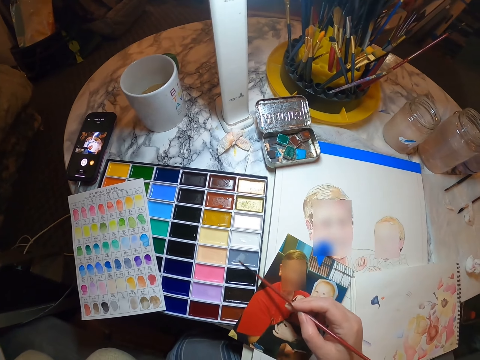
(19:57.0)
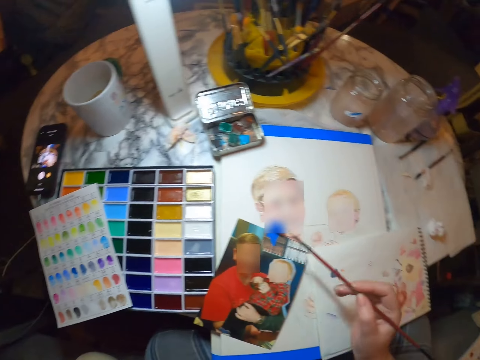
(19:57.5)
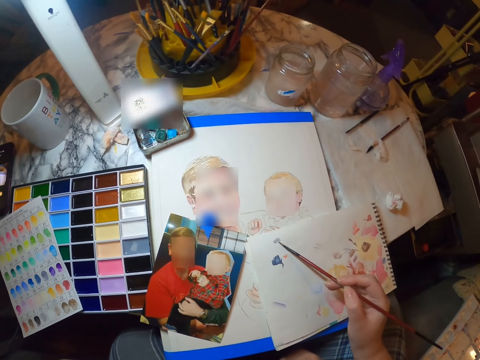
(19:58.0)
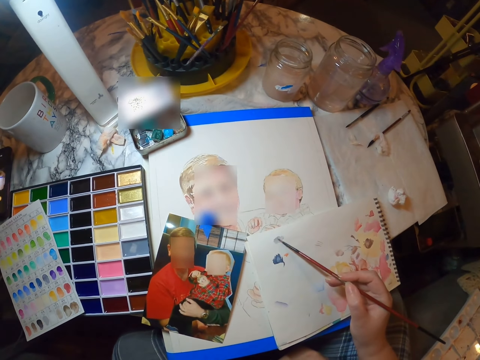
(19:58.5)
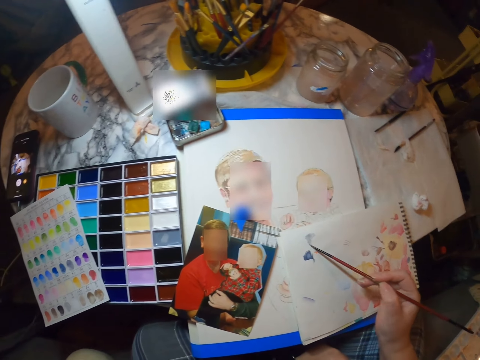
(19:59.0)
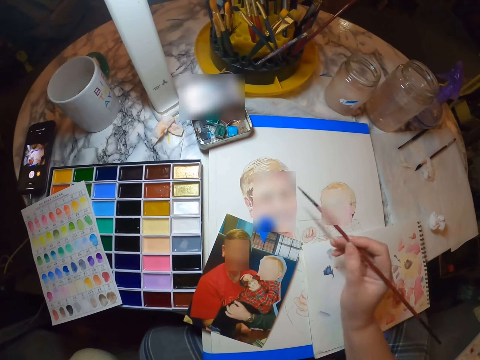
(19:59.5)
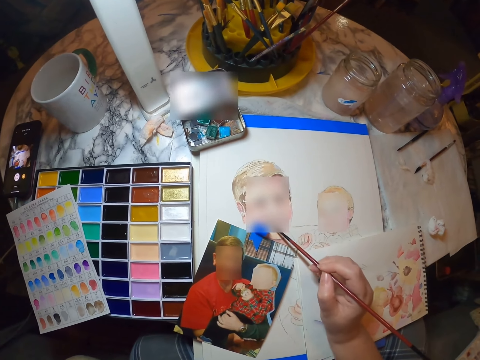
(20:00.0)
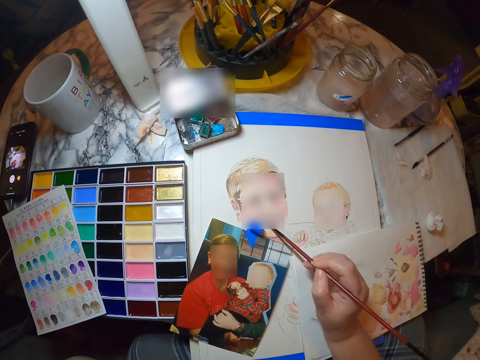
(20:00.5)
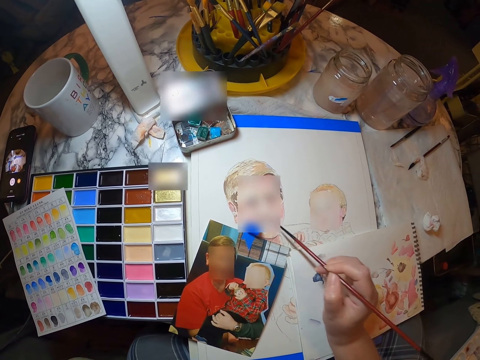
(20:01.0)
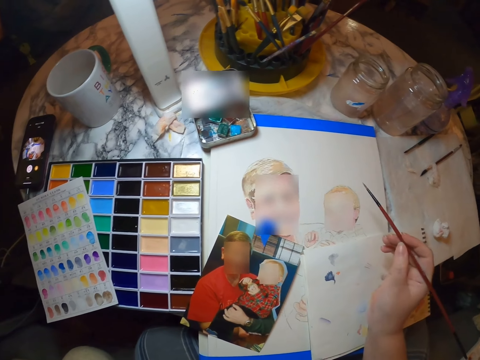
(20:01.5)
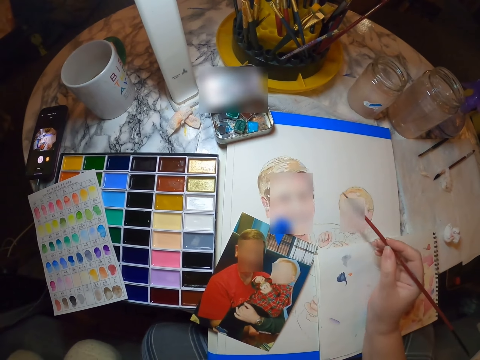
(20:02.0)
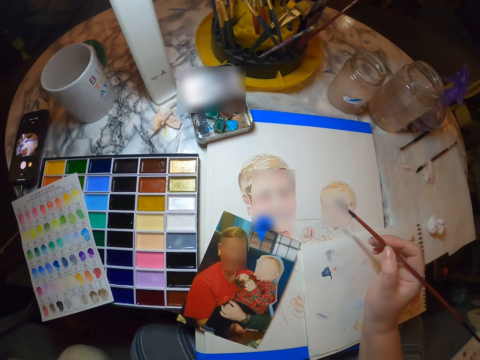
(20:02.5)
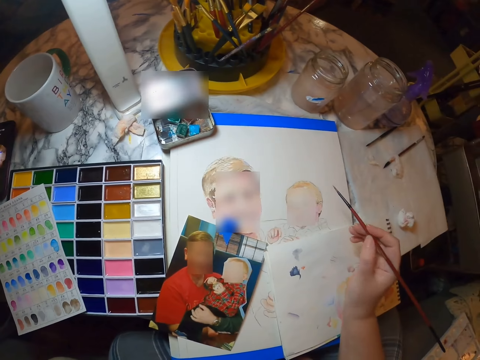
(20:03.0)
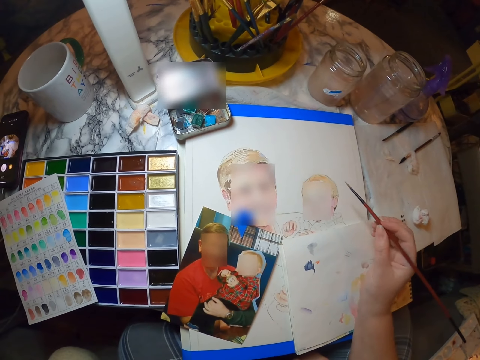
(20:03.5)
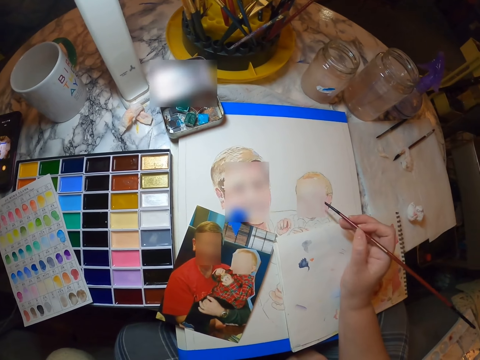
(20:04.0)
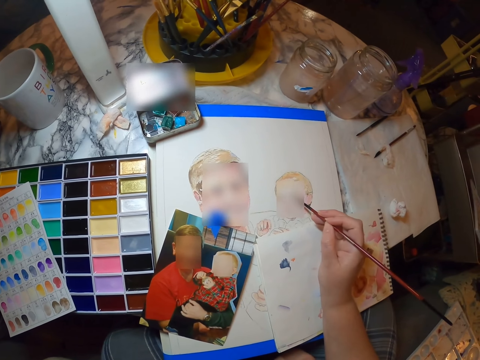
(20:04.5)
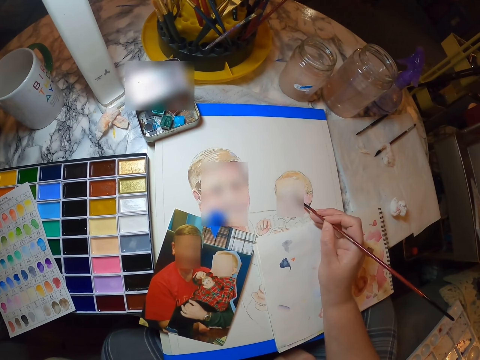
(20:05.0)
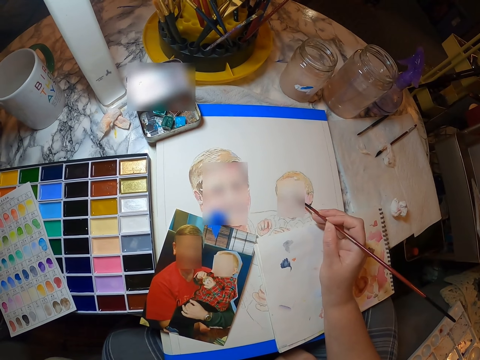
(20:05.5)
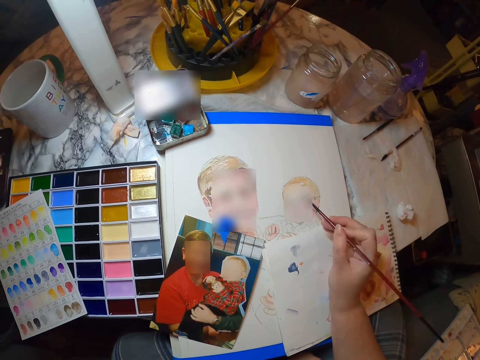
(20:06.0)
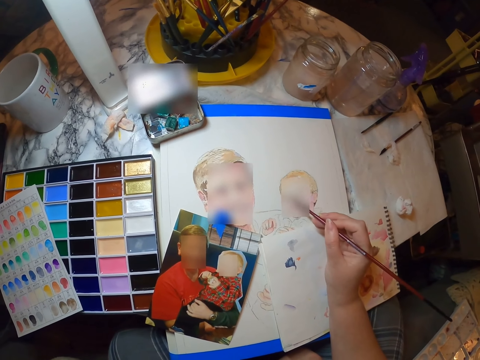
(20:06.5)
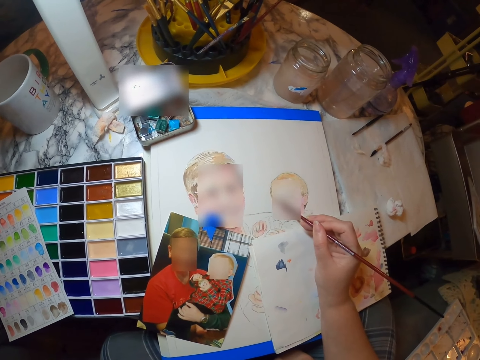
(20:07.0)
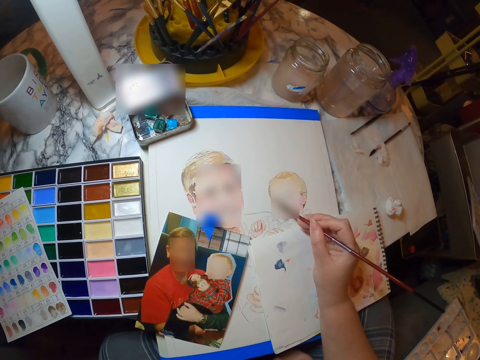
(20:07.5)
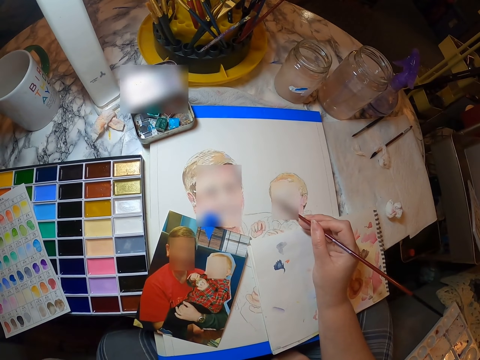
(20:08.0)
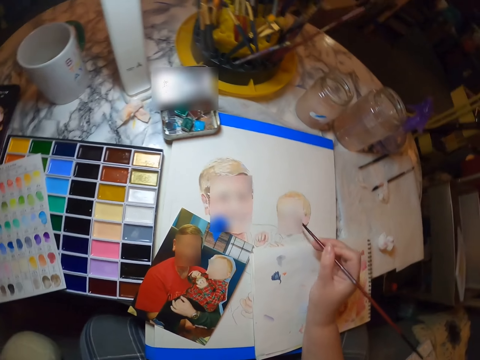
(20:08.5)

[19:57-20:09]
The camera wearer scoops the color with the painting brush or paintbrush in the paint palette. They brush the paintbrush on the drawing book. They draw on the piece of paper using the painting brush.

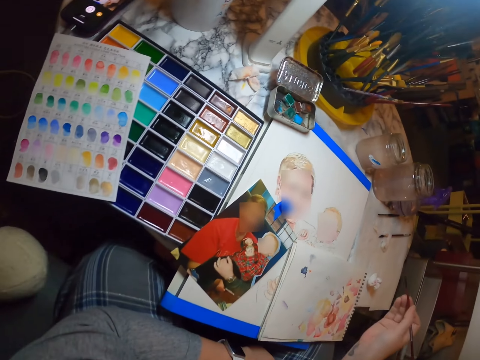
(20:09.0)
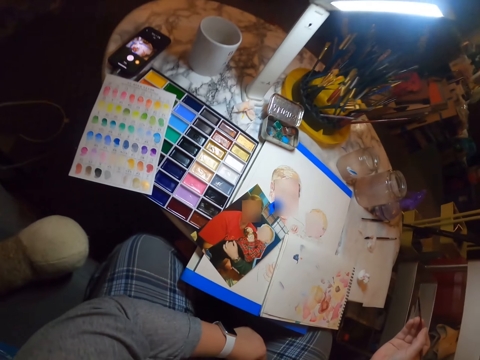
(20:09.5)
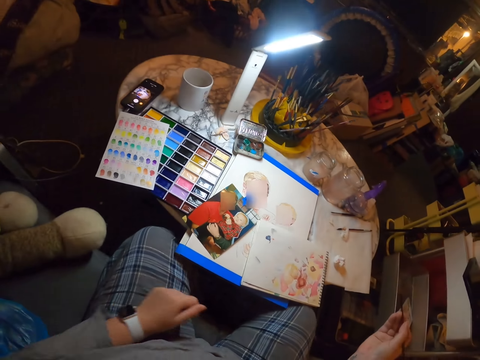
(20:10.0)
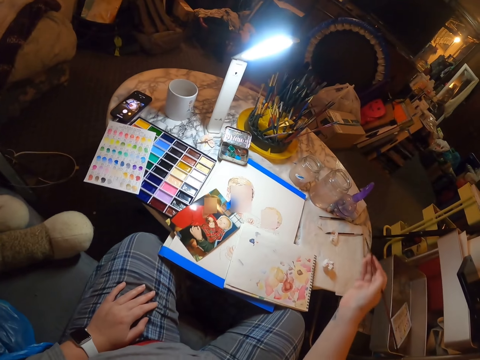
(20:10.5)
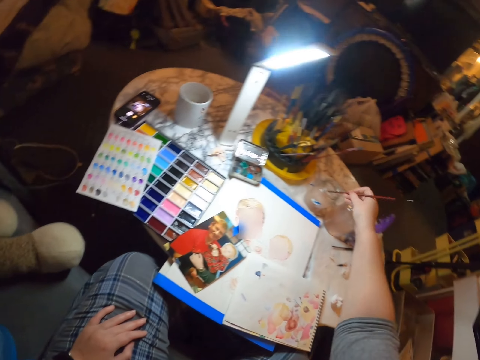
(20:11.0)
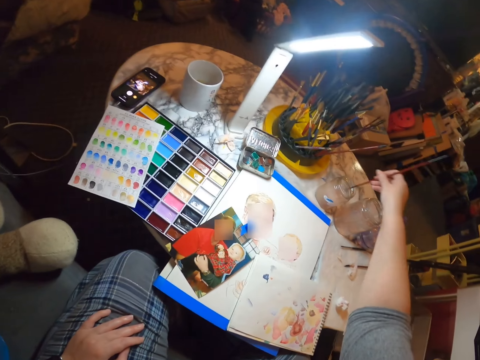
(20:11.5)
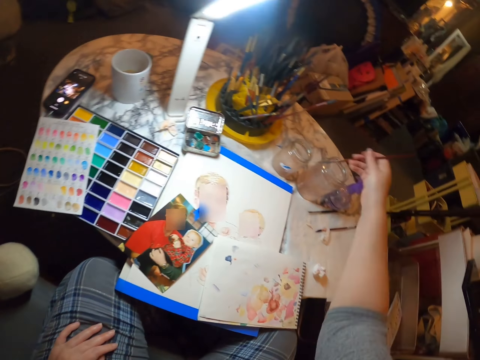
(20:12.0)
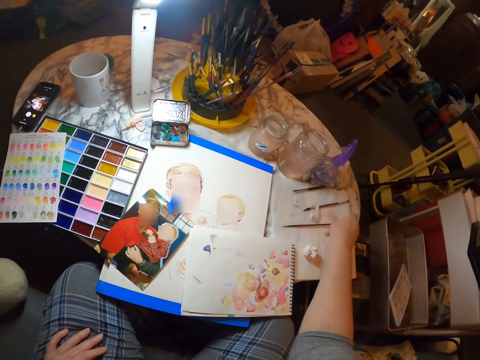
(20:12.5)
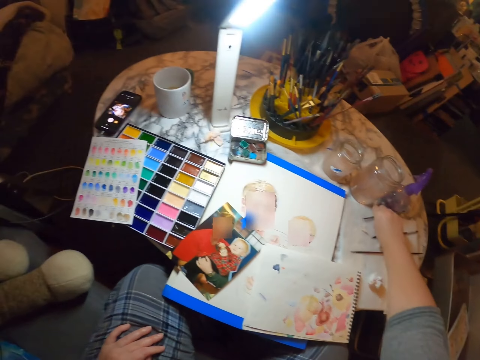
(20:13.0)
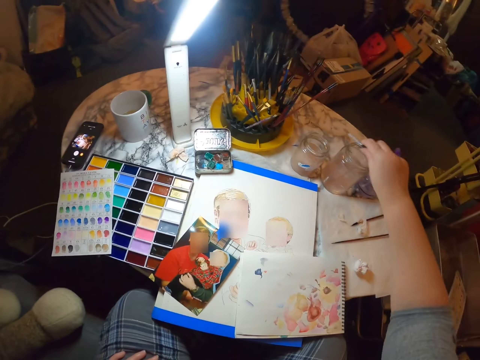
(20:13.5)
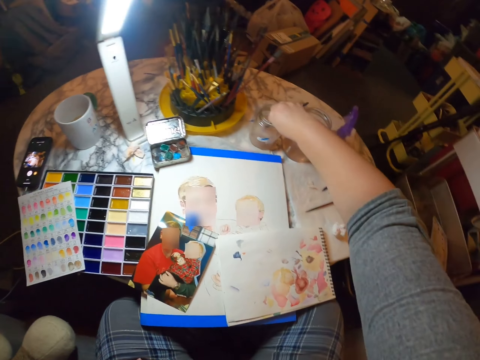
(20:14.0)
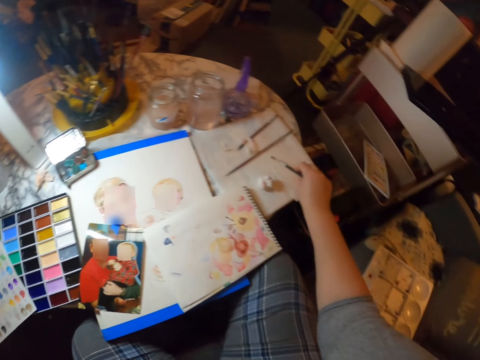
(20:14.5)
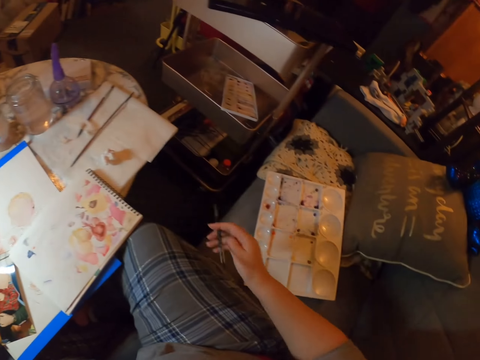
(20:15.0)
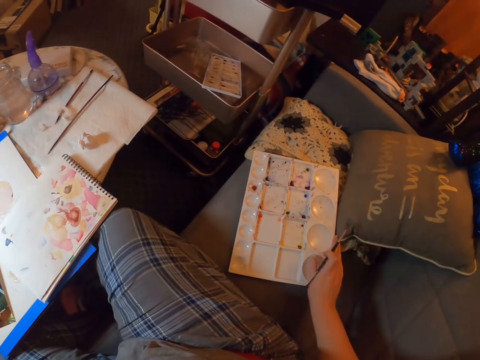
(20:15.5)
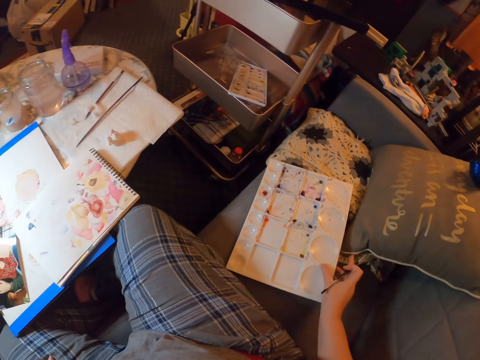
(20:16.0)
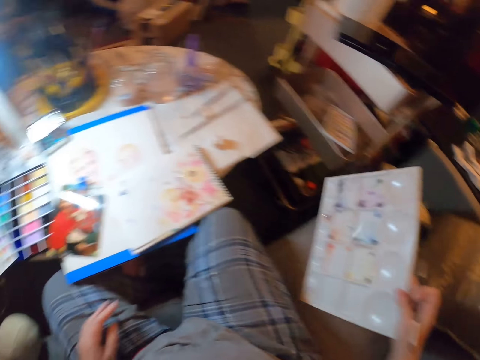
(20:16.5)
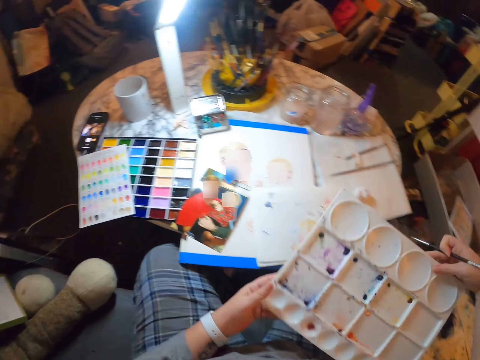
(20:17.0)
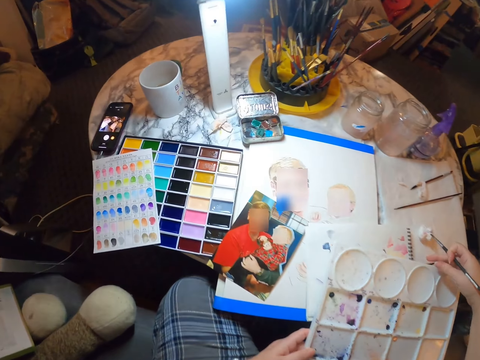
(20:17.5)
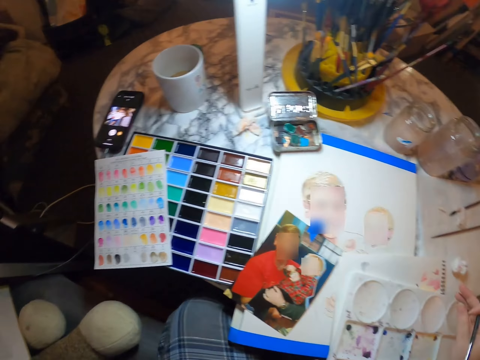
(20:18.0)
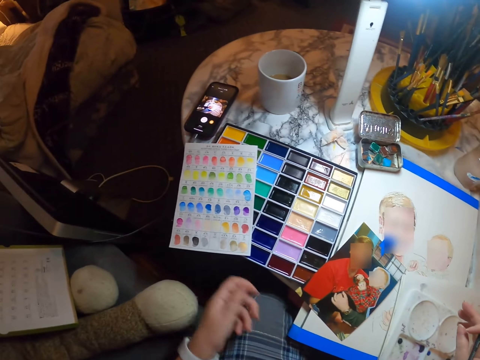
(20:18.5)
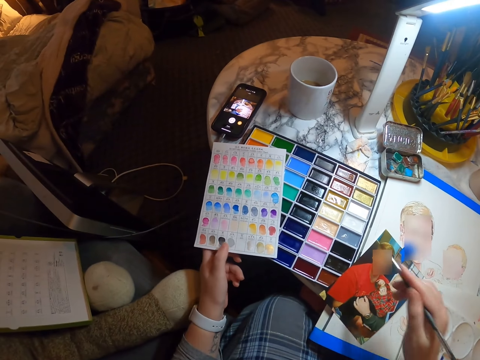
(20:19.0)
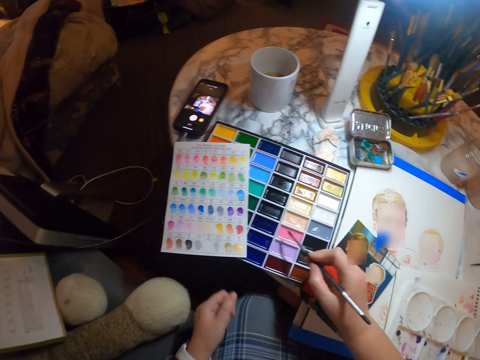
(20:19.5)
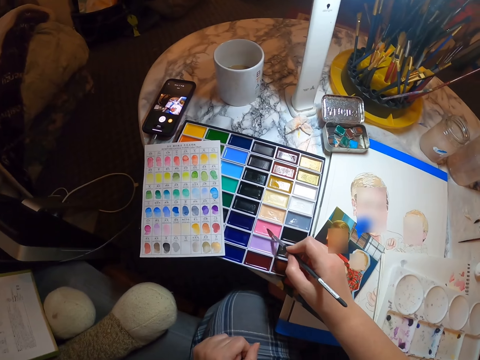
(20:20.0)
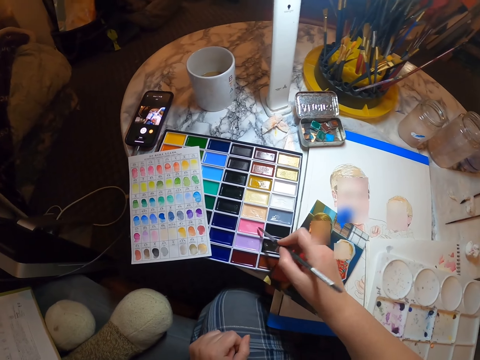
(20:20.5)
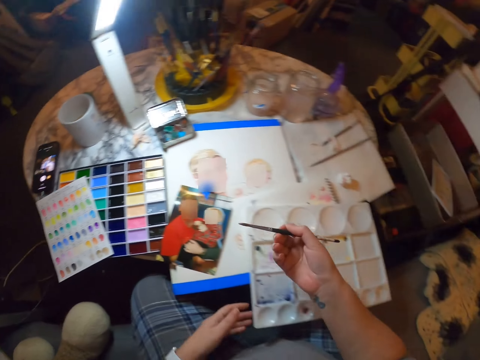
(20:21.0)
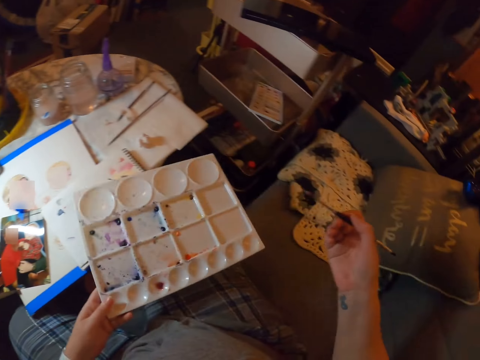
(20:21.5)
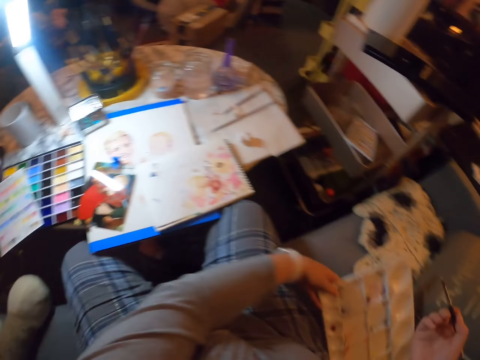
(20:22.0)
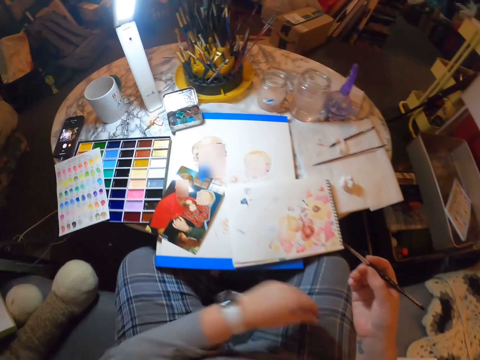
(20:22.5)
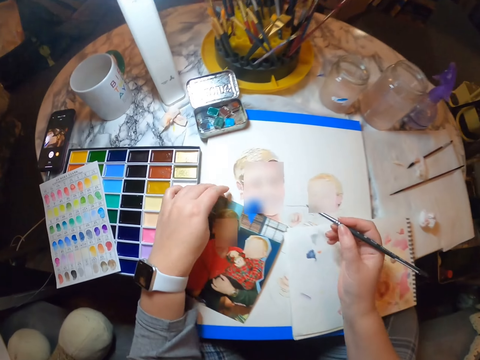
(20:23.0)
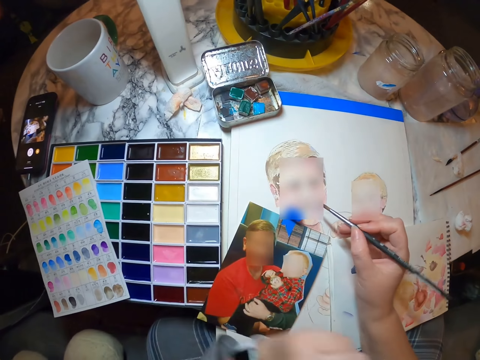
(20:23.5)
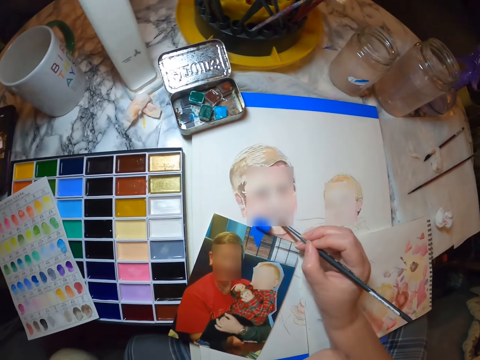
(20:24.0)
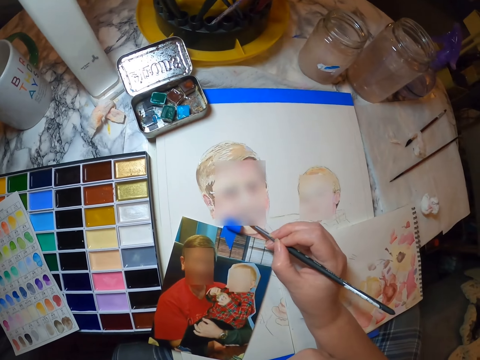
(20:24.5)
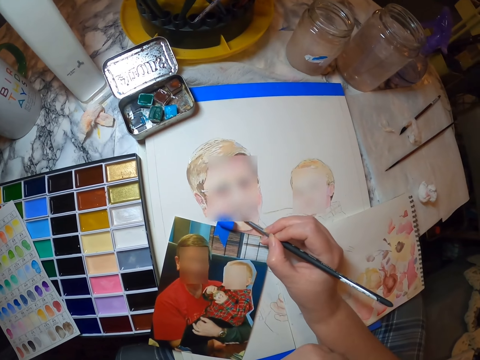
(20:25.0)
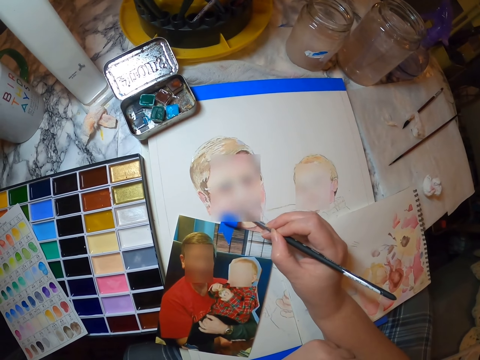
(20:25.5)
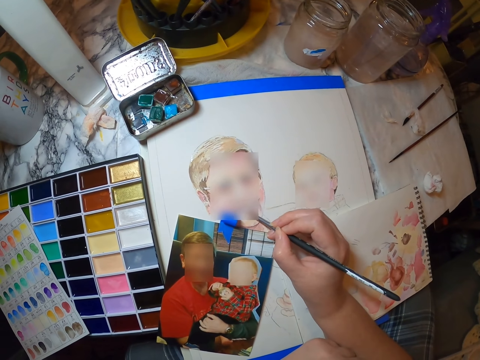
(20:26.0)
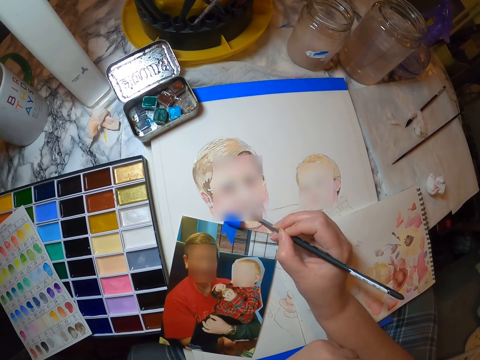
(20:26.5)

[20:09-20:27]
The camera wearer dips the painting brush in the tin with water. They put the painting brush on the paper on top of the table. They pick up the painting brush on top of the table. They dip the painting brush in the tin with water. They pick up a paint palette on top of the chair. They put the paint palette on top of the table. They scoop the color with the painting brush in the paint palette. They pick up the paint palette on top of the table. They put the paint palette on top of the chair. They draw on the piece of paper using the painting brush.
